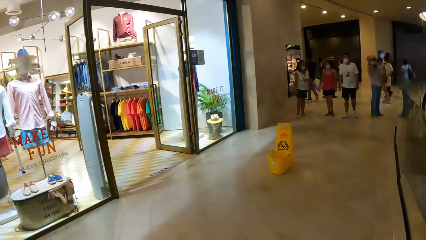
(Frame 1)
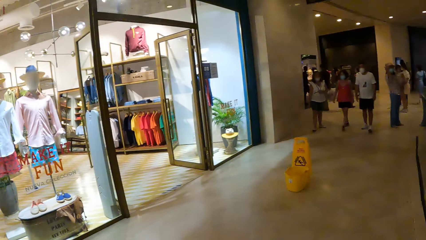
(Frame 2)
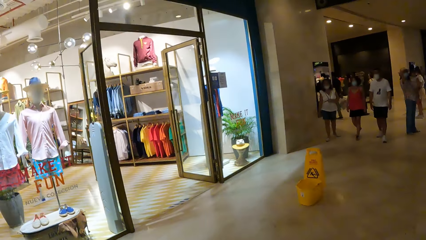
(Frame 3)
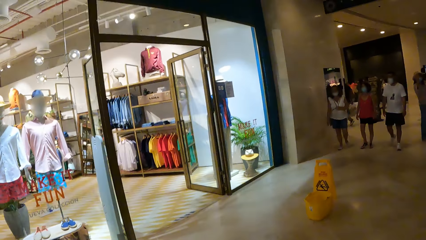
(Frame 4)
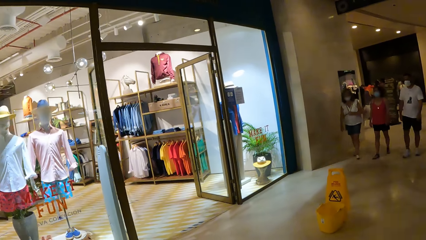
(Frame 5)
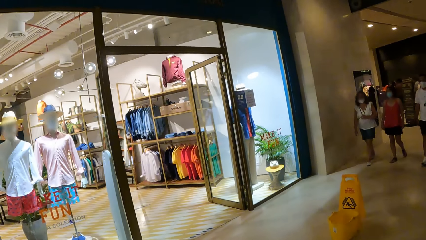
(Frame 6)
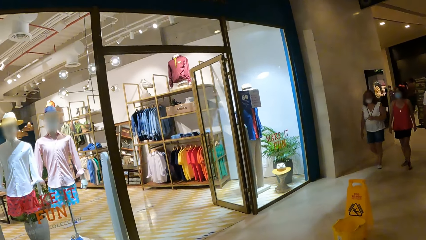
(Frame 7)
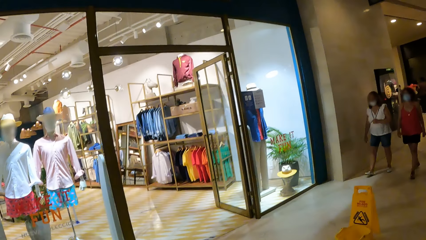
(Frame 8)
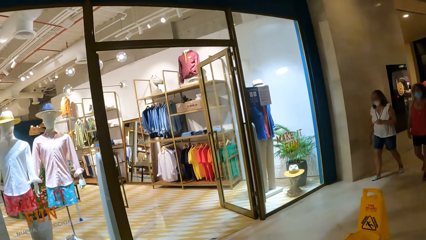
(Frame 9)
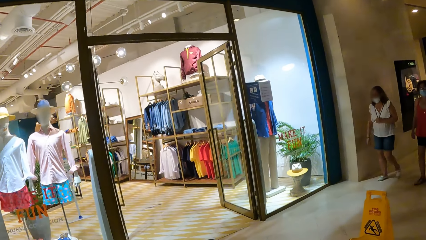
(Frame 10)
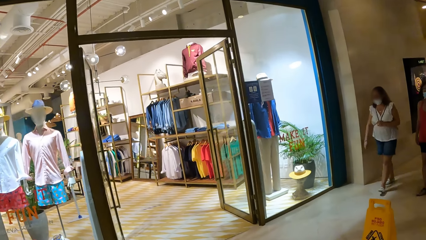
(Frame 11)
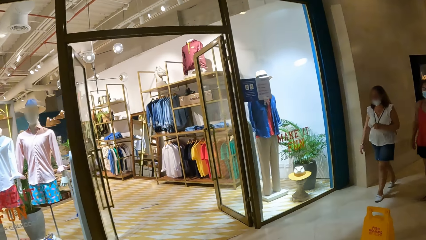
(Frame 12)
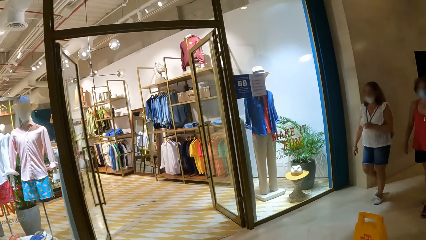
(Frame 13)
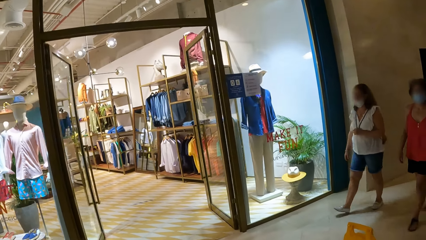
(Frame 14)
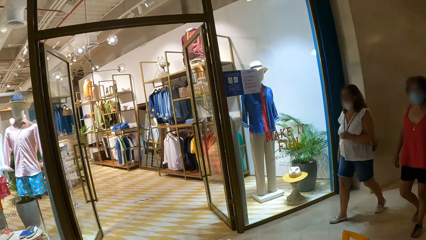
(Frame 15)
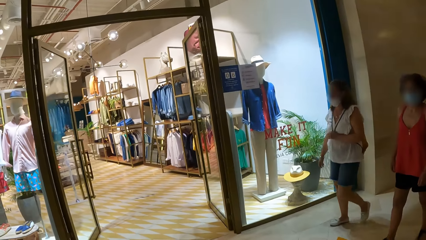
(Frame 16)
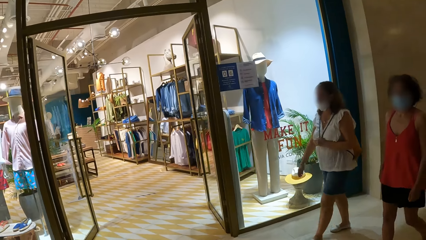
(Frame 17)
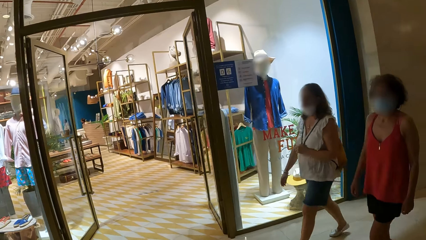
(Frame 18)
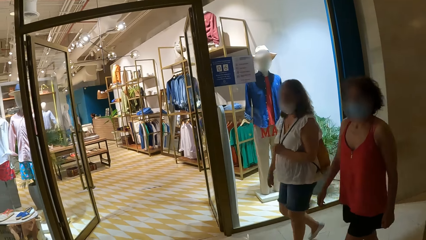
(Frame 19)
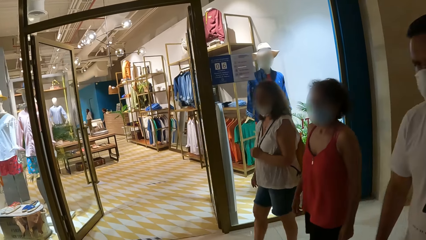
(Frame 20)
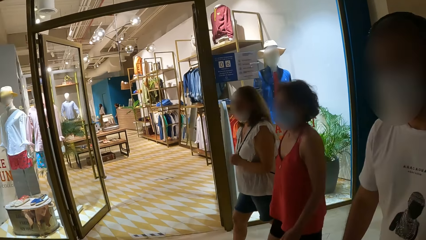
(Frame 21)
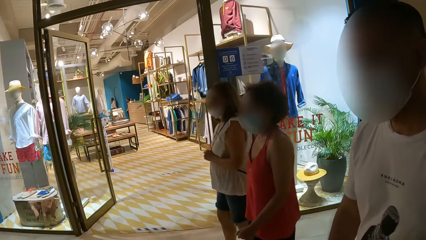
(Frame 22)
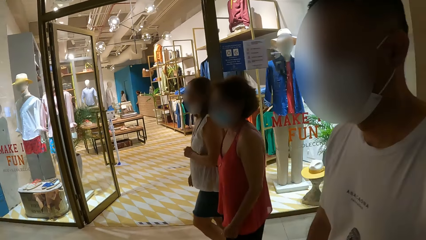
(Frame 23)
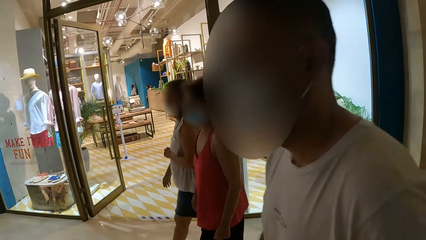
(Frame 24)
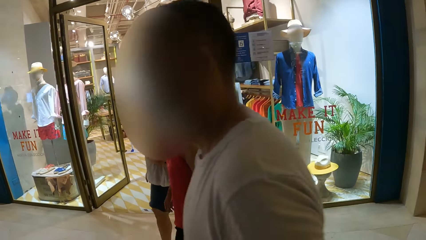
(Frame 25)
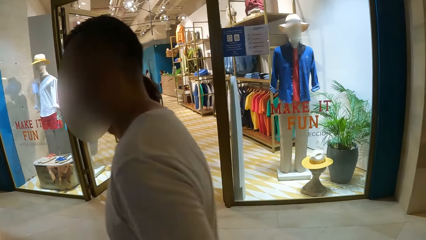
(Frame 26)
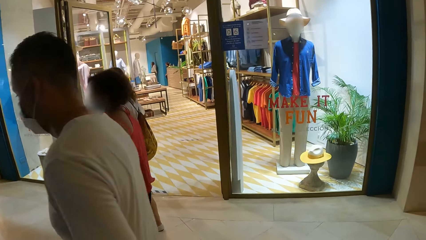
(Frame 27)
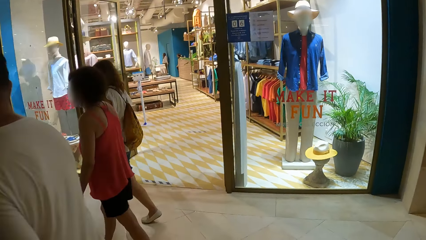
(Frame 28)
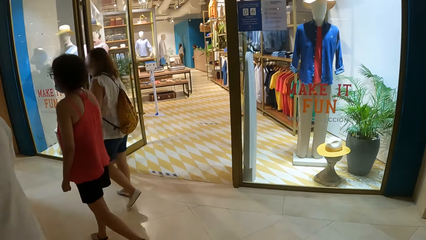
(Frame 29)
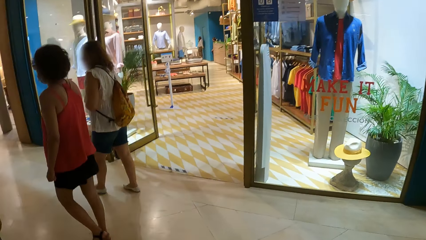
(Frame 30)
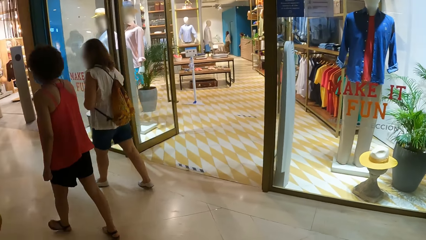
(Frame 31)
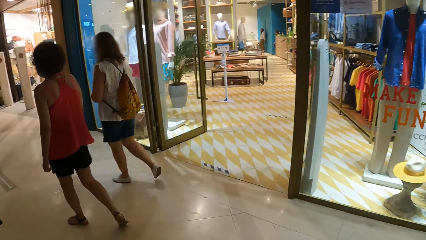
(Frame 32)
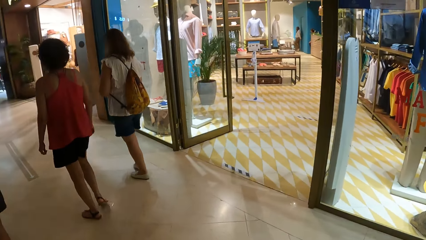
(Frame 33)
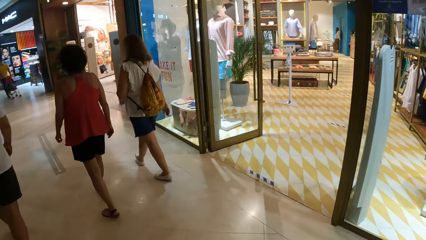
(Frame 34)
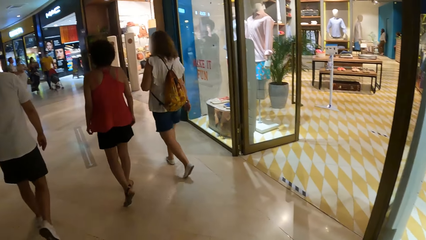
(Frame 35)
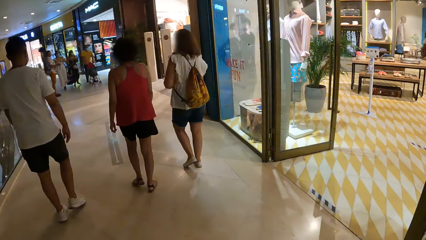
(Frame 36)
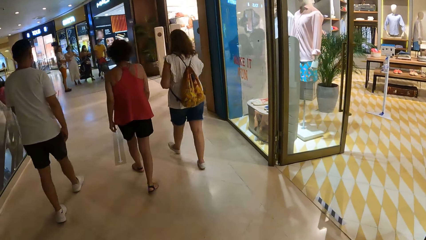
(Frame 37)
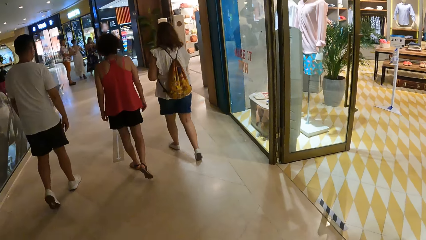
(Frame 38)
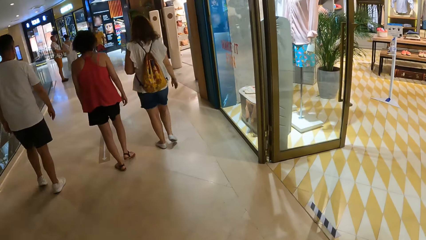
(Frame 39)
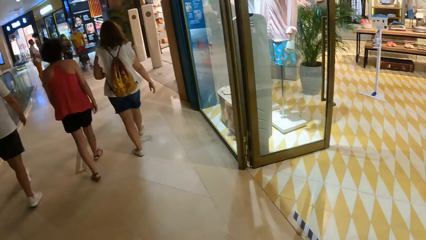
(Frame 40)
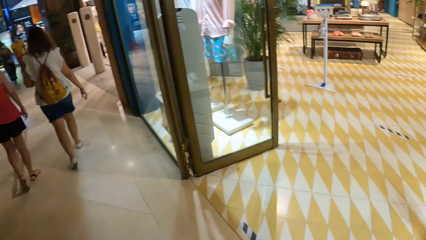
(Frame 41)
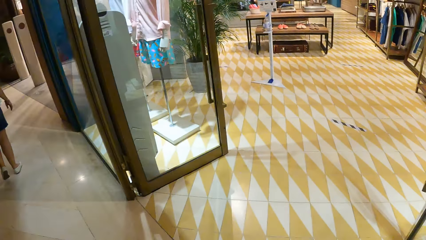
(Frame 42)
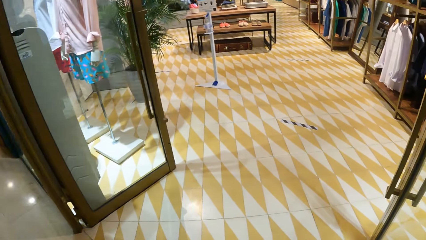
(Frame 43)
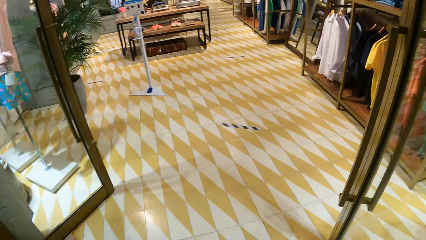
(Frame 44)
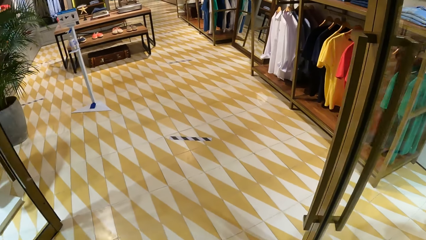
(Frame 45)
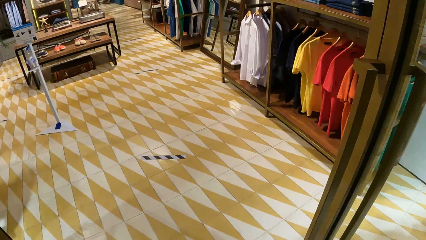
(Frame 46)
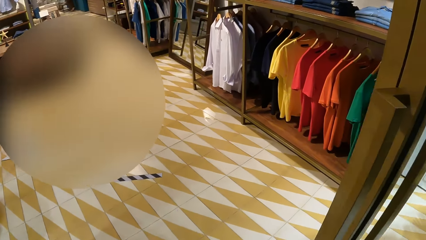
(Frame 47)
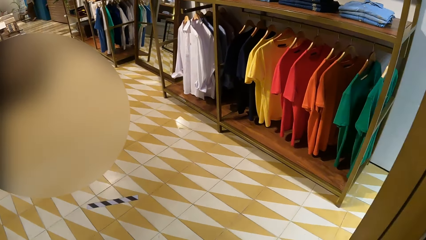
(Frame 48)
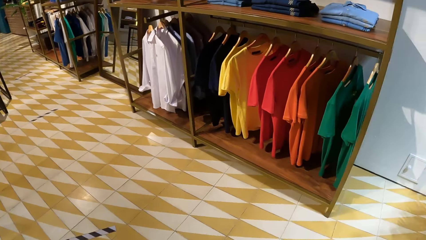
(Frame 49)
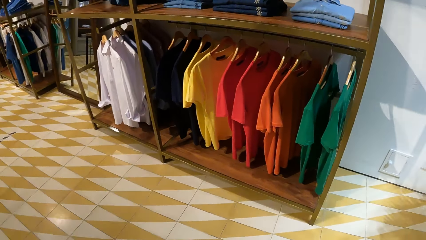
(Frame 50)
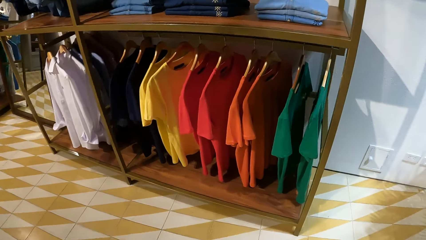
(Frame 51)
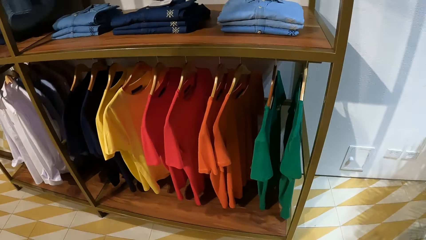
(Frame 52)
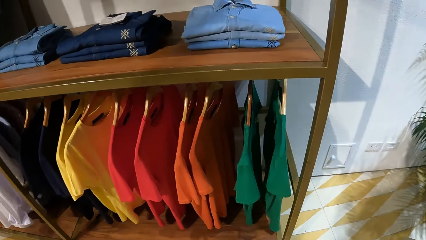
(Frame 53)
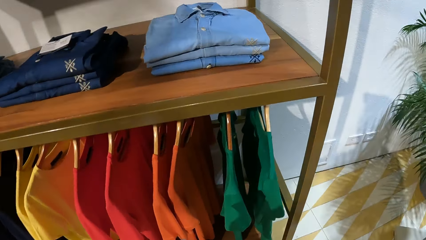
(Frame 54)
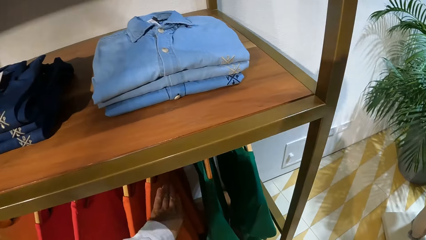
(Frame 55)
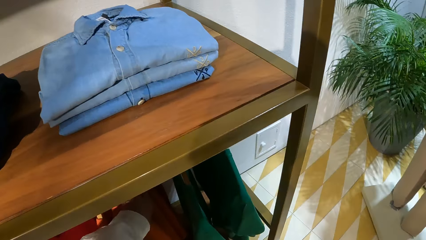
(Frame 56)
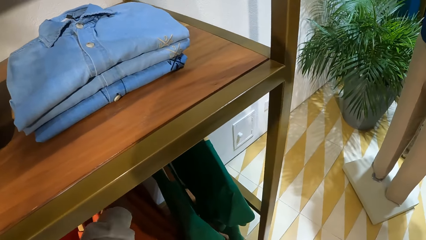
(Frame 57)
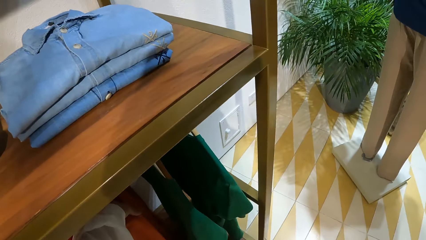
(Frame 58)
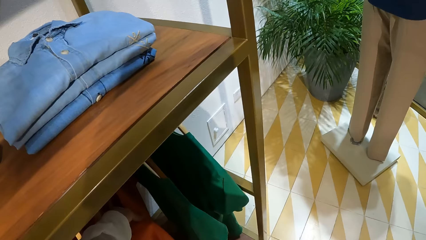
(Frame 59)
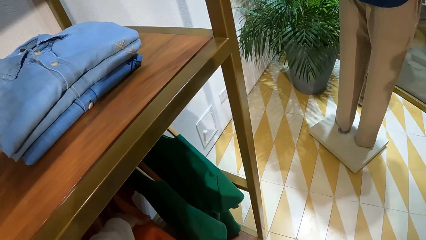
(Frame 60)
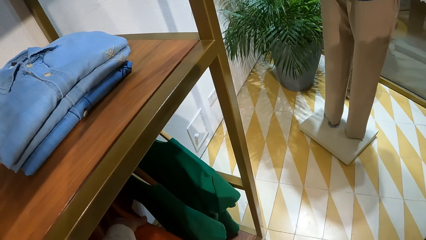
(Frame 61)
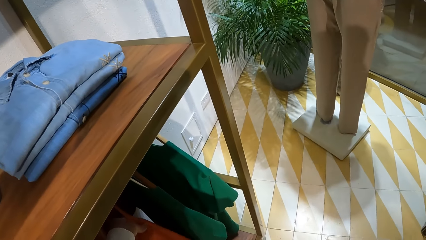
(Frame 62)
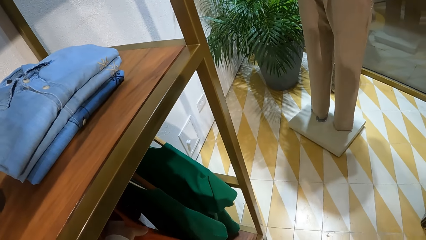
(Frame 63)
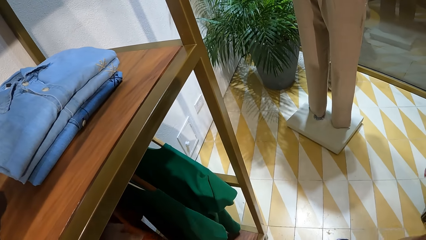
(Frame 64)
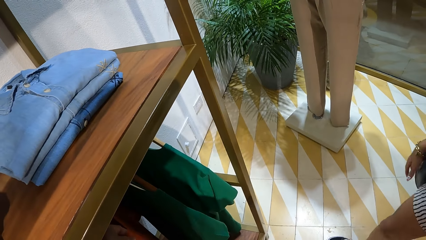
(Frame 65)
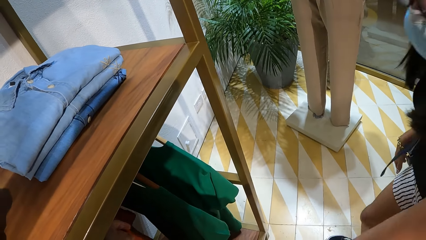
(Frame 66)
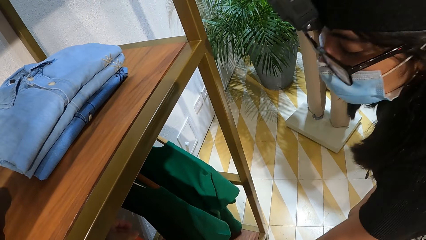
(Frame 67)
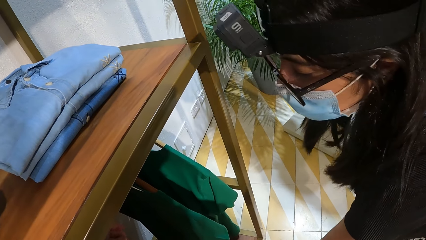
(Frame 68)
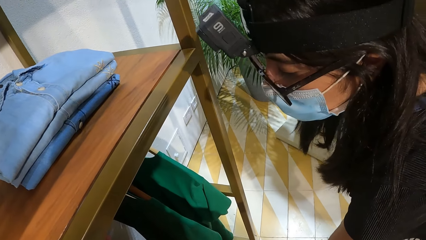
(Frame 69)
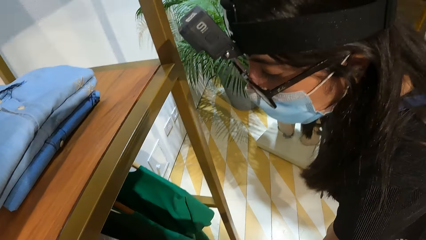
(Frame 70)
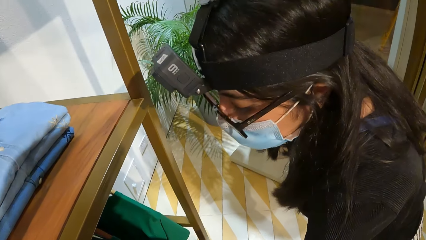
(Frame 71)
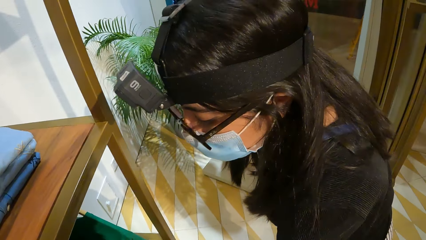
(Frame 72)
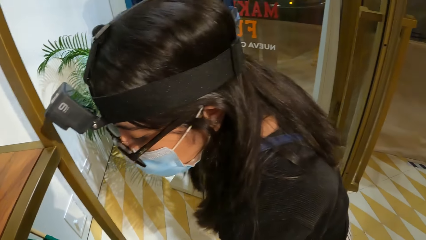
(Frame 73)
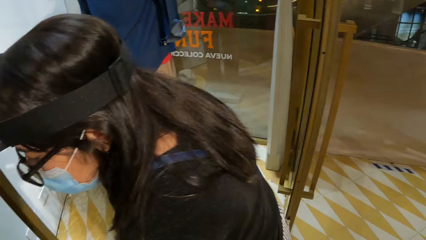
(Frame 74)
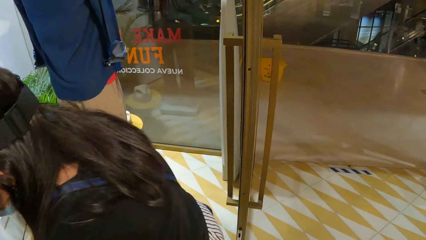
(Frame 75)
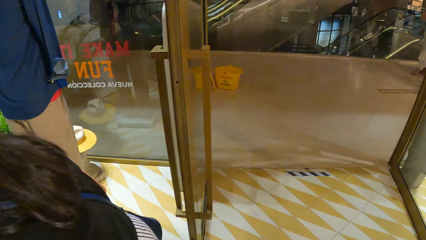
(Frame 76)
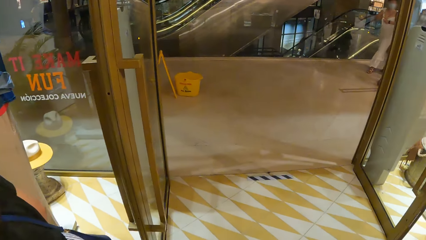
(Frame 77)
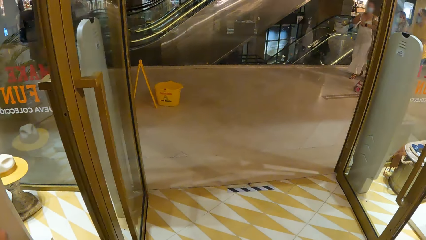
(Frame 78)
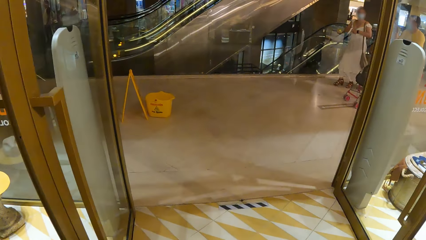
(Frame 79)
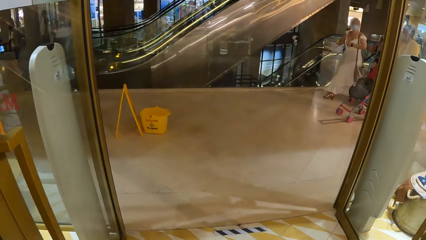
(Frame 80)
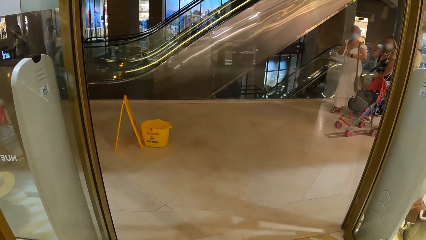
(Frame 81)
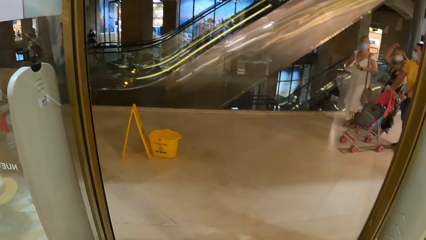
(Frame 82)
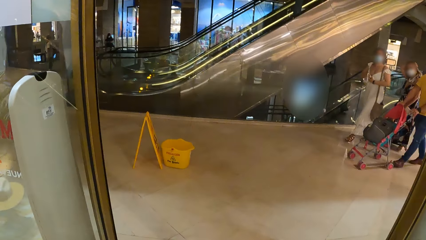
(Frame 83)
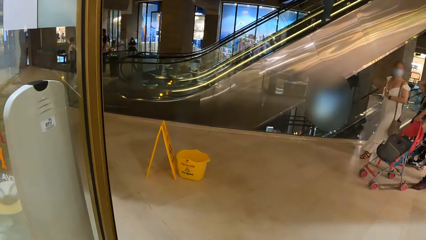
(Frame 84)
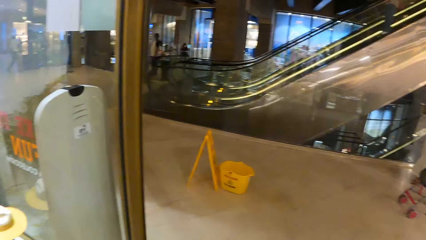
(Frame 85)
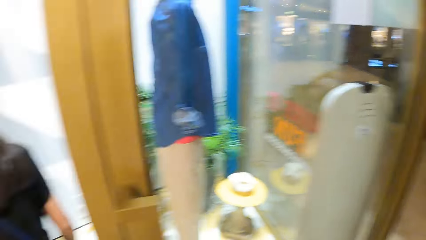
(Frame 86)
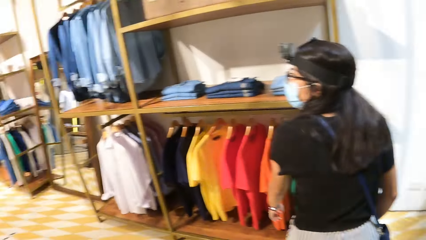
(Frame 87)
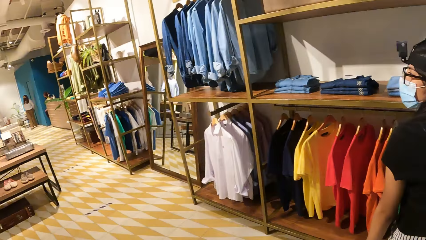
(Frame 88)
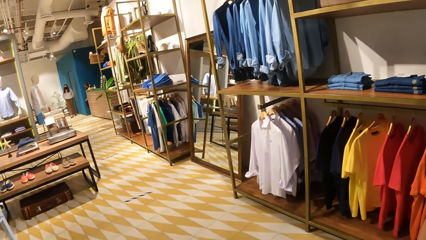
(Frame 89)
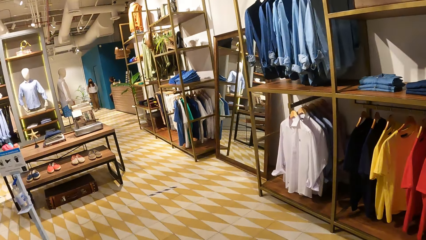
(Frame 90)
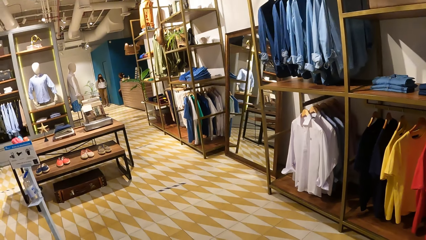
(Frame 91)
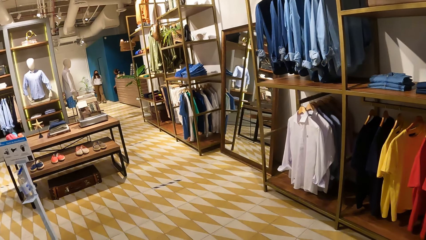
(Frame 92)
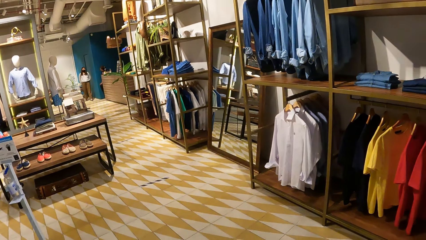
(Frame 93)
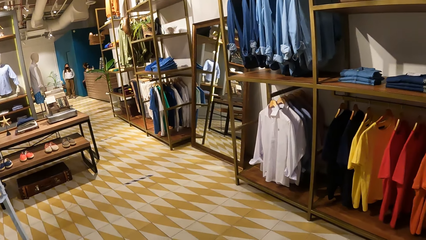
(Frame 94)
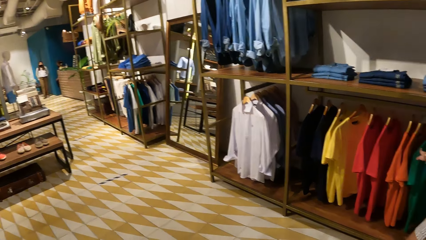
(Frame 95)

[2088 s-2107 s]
The camera wearer touches the cloth. They examine the cloths on the shelves. A man examines the cloths in the shelf. The camera wearer looks around. They walk around the room.
